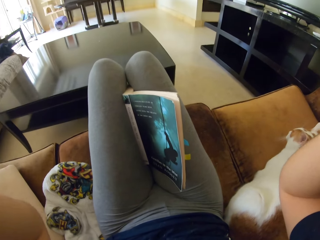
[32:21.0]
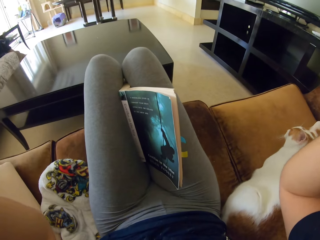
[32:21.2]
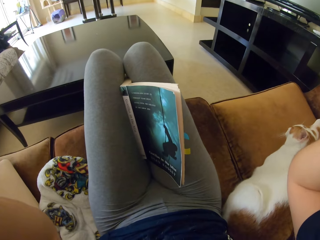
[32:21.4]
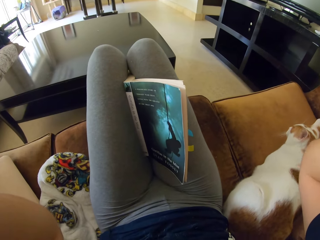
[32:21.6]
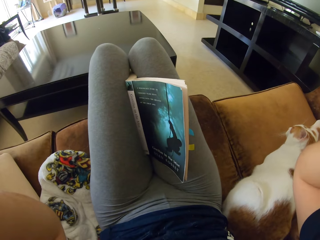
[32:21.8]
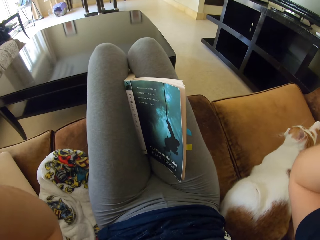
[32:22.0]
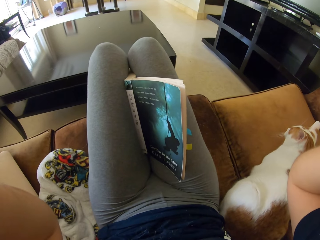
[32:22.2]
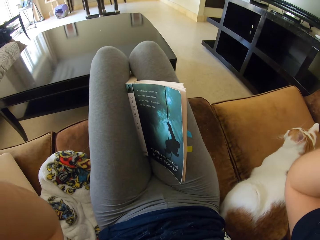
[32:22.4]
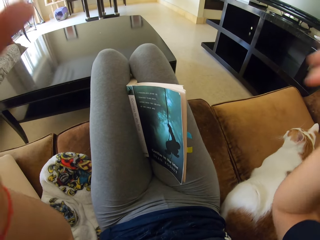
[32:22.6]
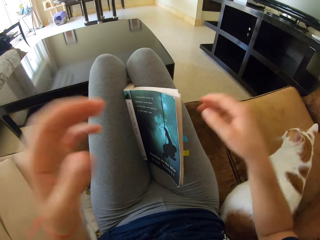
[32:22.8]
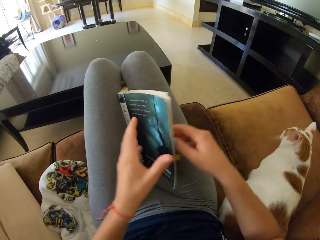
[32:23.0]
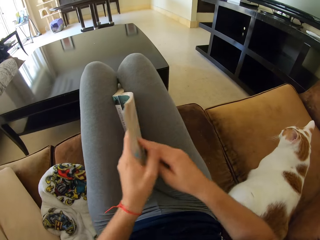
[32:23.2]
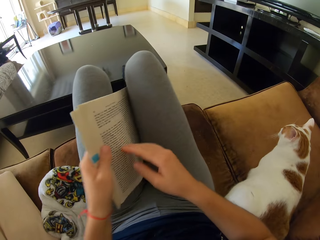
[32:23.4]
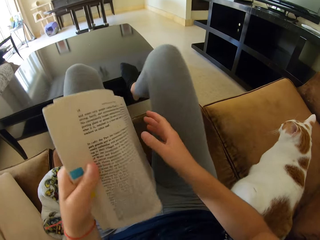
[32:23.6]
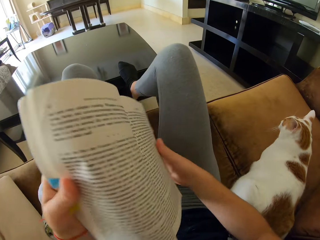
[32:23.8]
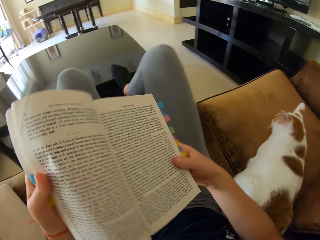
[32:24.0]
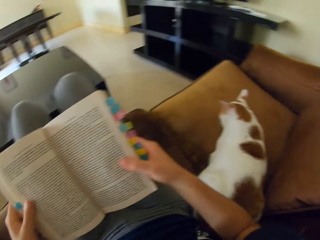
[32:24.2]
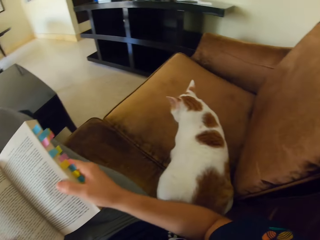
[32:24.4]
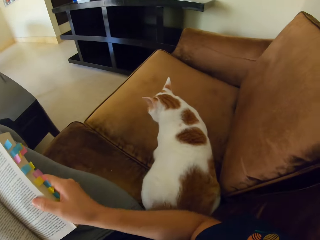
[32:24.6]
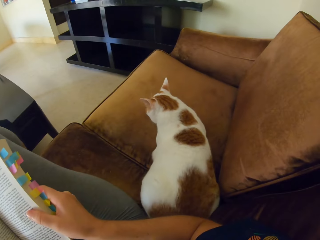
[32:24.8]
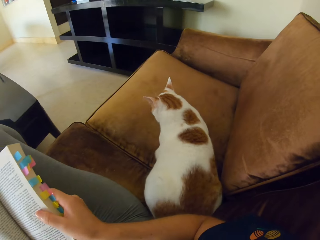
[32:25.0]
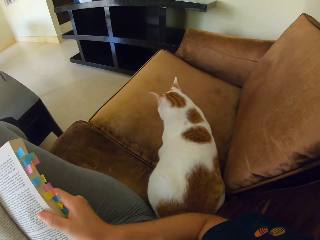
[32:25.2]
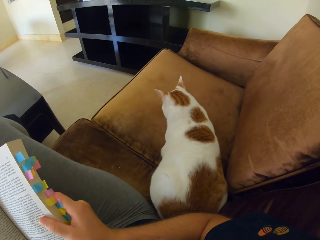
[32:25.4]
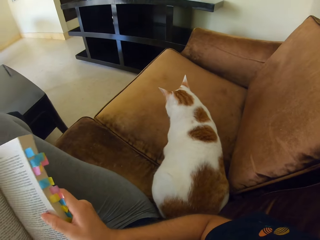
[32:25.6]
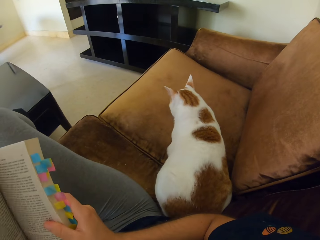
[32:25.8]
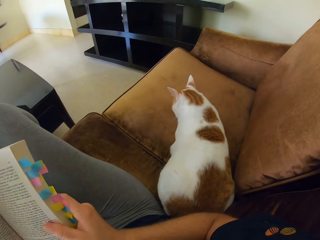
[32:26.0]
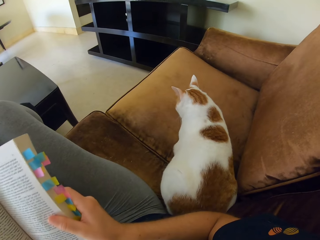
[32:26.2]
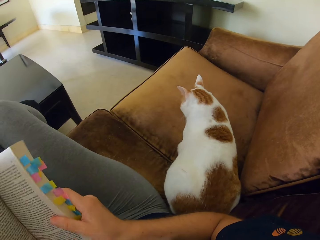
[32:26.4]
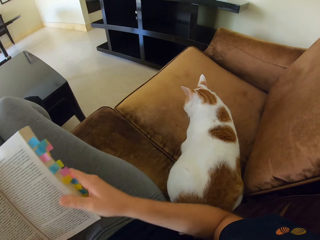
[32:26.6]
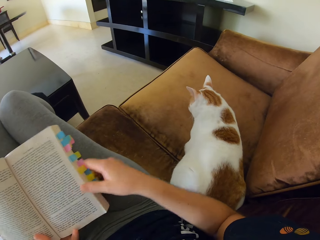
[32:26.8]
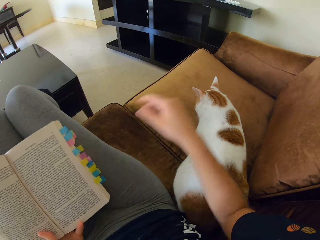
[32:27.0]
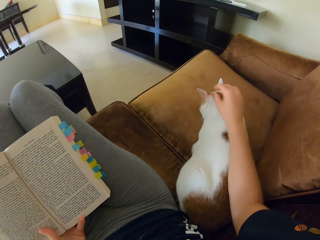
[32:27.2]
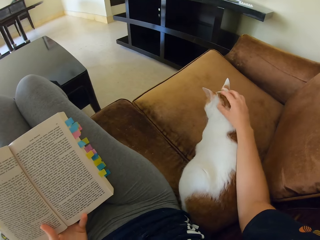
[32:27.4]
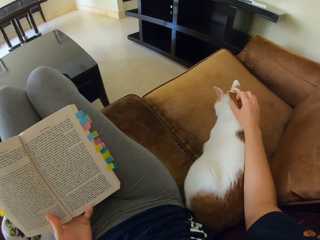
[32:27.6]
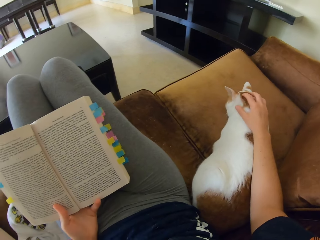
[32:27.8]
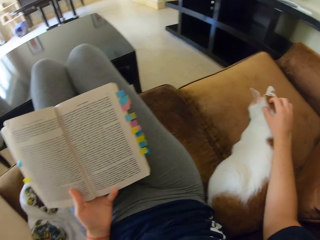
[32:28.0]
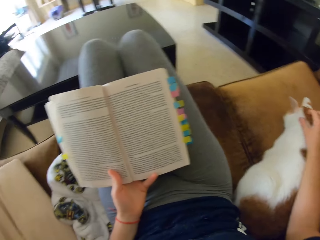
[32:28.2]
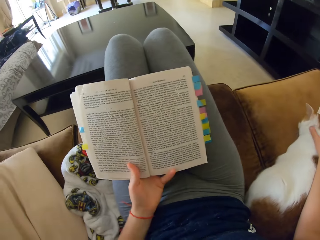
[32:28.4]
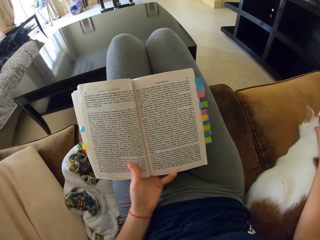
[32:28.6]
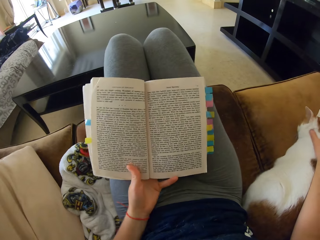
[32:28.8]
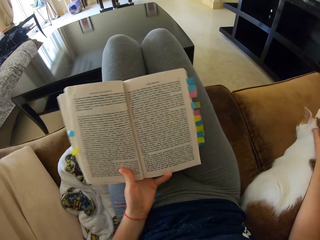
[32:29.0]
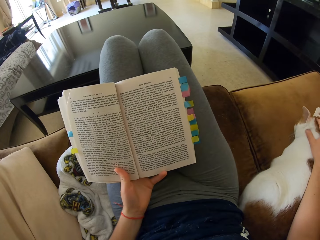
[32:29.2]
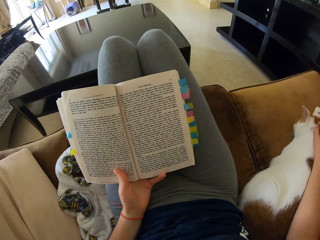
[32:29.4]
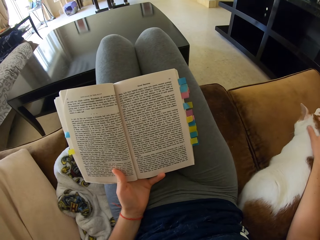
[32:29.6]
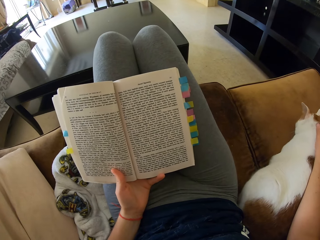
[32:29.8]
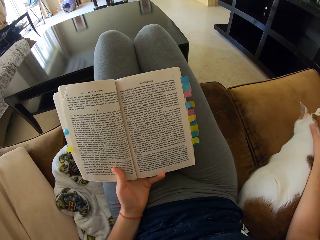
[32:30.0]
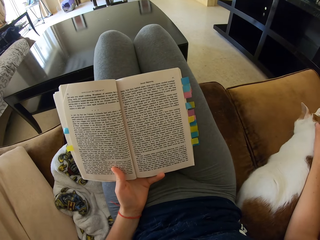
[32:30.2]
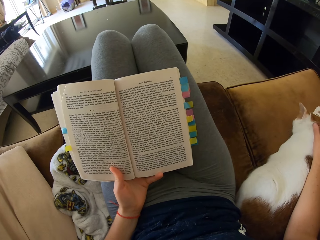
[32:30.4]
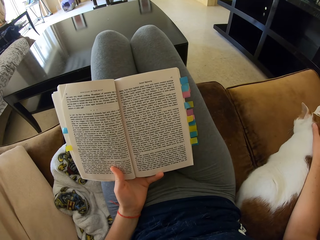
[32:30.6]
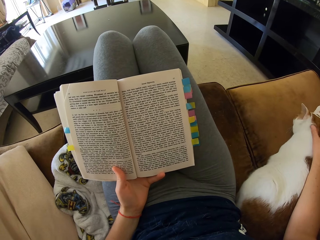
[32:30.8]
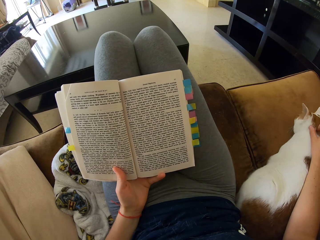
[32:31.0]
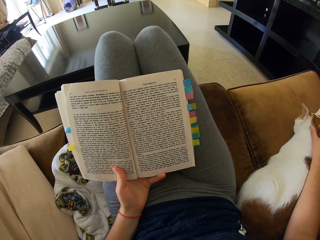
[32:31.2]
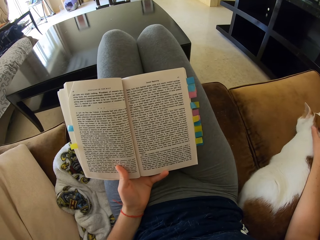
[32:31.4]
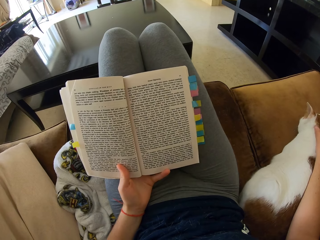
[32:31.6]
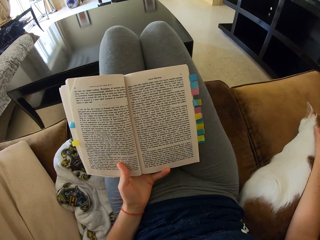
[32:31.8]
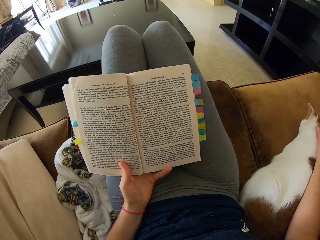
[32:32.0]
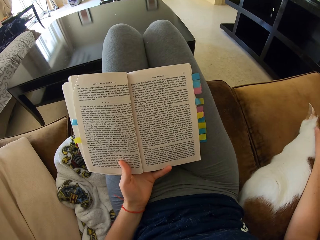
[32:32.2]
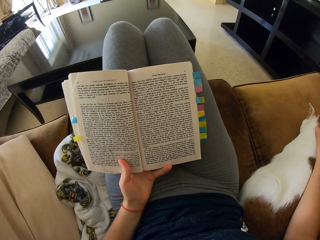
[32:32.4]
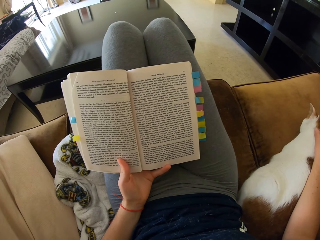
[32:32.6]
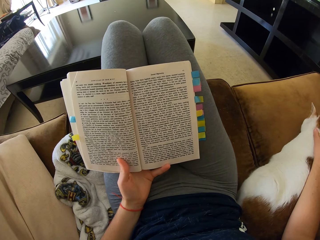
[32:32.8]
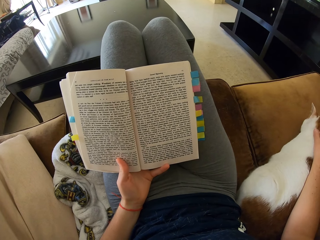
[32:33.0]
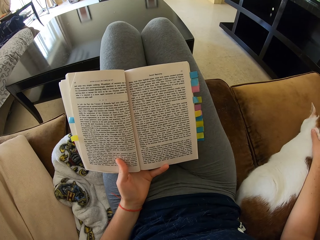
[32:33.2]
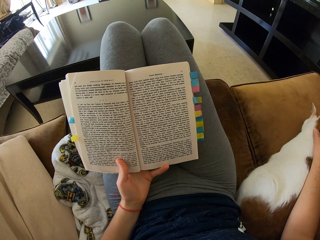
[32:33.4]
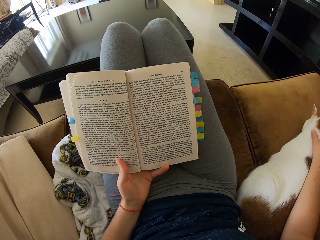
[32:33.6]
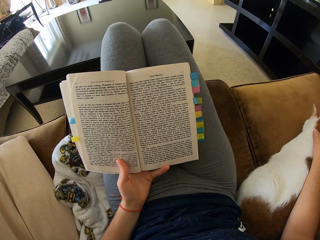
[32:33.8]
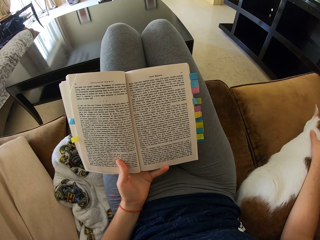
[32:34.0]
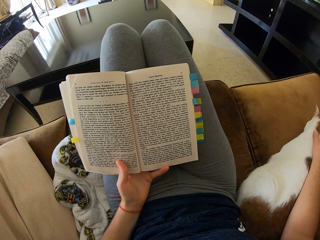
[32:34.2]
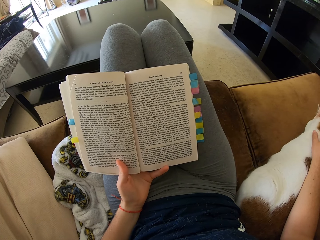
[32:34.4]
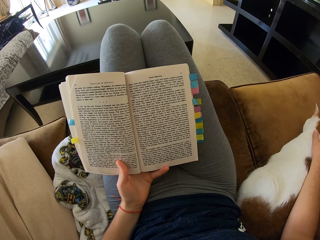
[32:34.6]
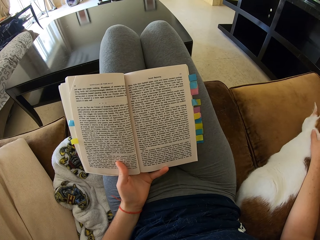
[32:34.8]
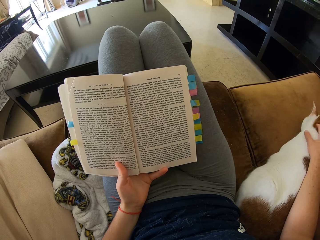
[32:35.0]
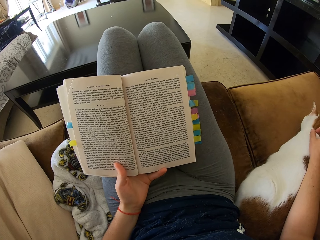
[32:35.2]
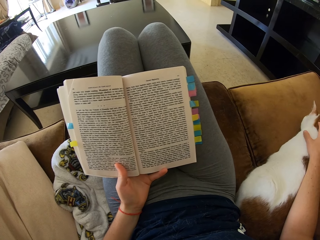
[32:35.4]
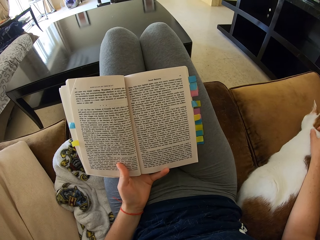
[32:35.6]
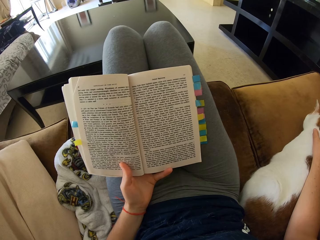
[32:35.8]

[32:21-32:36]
The camera wearer handles a camera. She takes the book from her thighs. She holds the book. She pets the cat on the sofa. She places the book on her lap. She reads the book on the sofa.

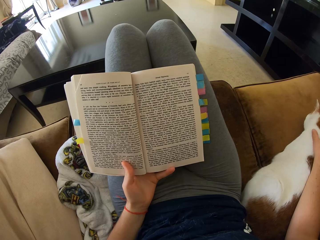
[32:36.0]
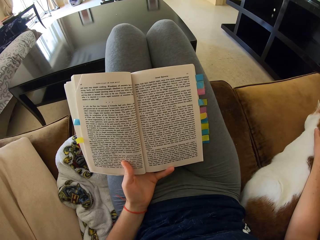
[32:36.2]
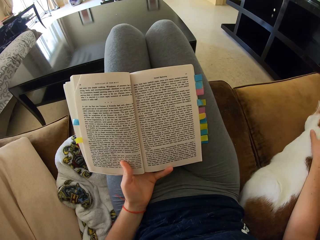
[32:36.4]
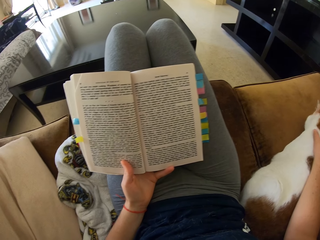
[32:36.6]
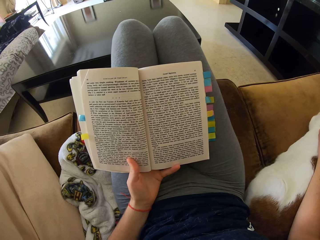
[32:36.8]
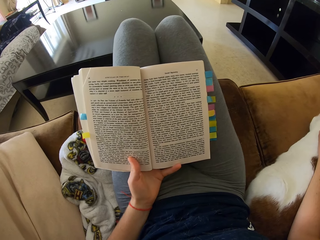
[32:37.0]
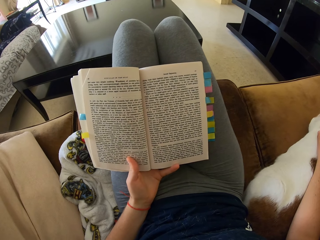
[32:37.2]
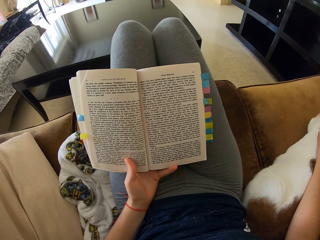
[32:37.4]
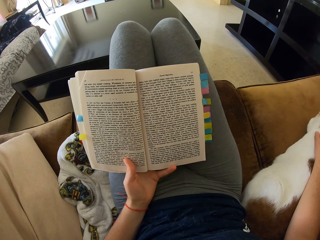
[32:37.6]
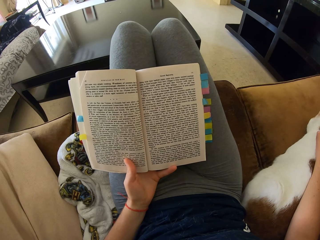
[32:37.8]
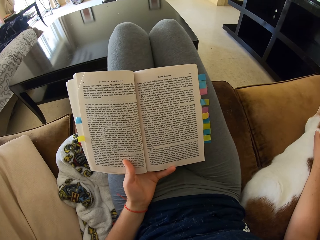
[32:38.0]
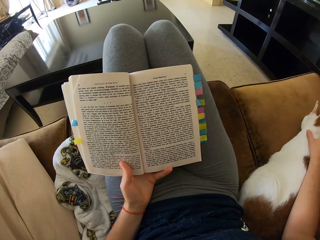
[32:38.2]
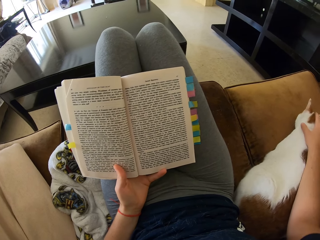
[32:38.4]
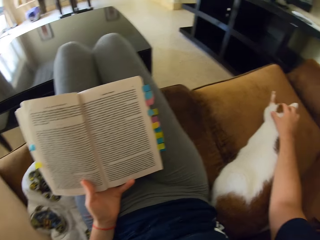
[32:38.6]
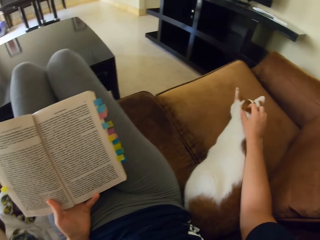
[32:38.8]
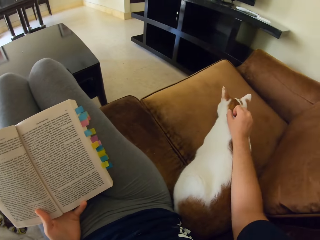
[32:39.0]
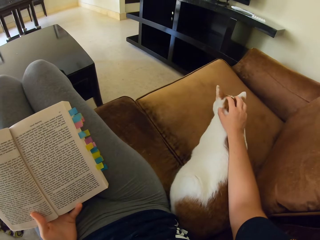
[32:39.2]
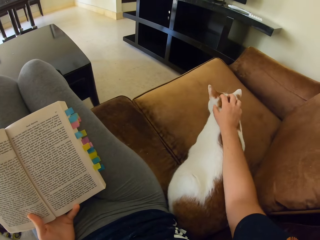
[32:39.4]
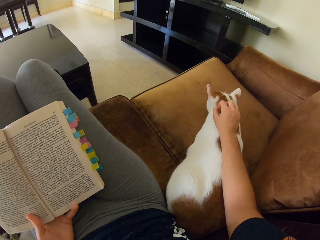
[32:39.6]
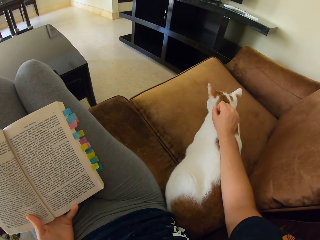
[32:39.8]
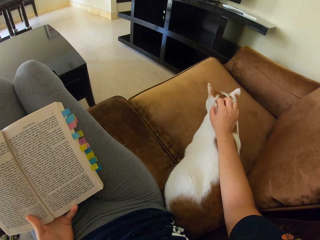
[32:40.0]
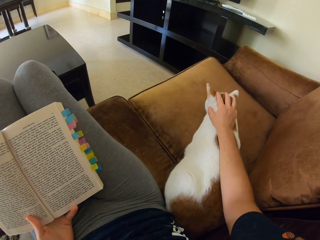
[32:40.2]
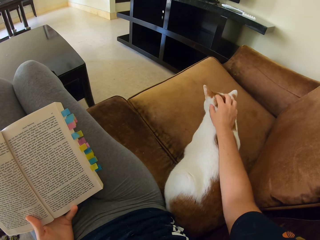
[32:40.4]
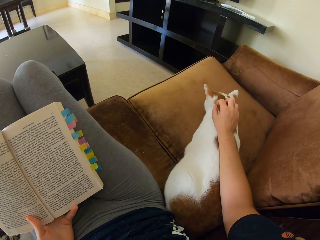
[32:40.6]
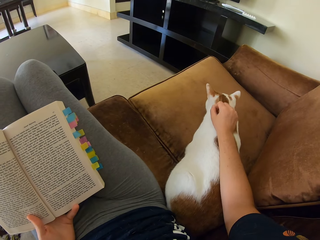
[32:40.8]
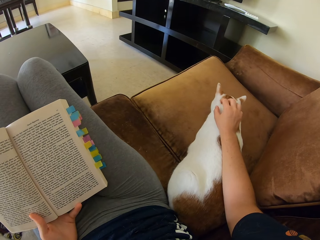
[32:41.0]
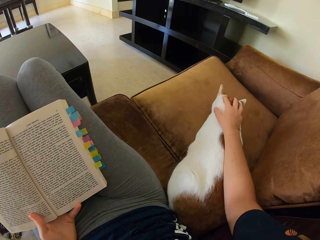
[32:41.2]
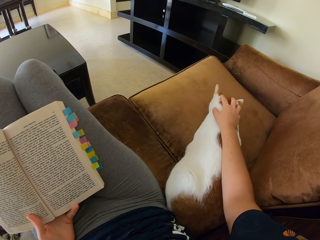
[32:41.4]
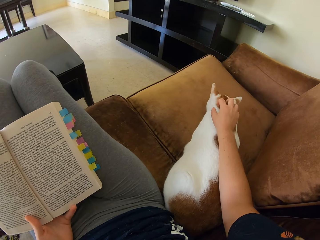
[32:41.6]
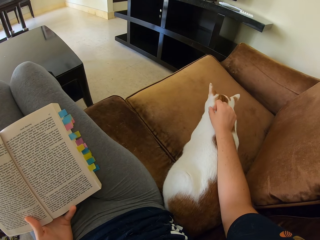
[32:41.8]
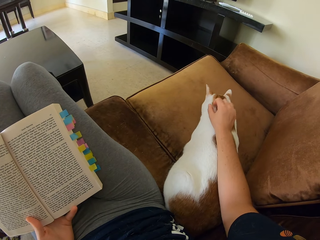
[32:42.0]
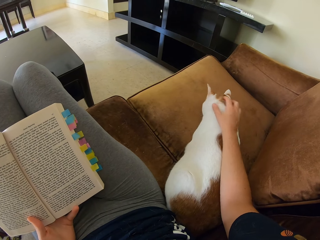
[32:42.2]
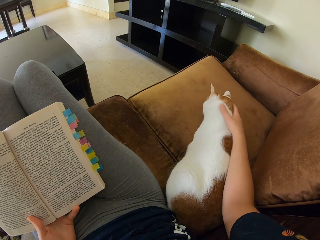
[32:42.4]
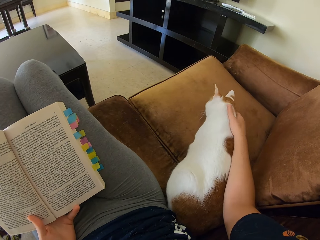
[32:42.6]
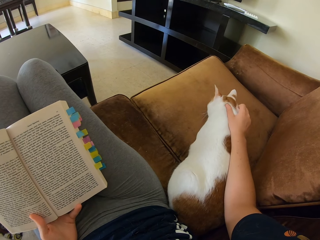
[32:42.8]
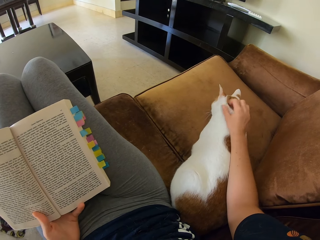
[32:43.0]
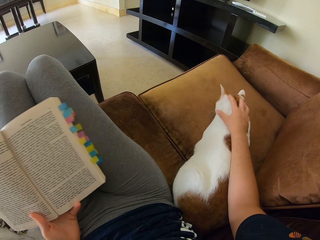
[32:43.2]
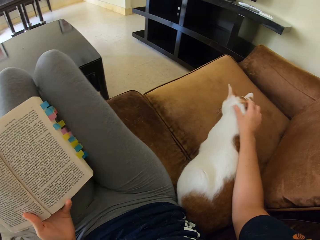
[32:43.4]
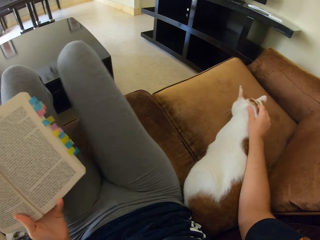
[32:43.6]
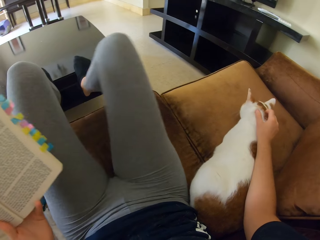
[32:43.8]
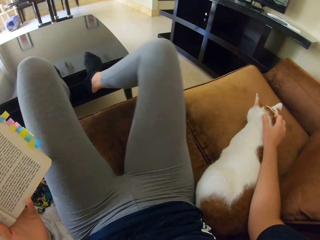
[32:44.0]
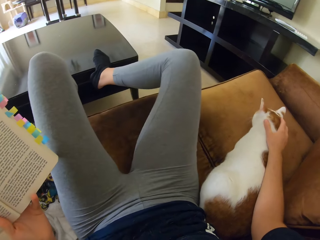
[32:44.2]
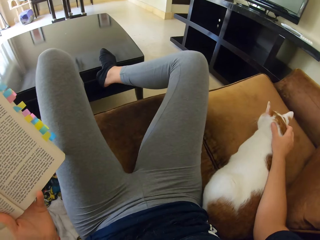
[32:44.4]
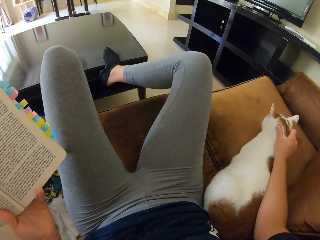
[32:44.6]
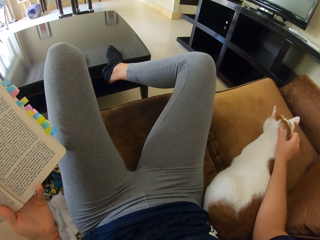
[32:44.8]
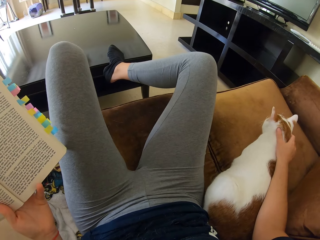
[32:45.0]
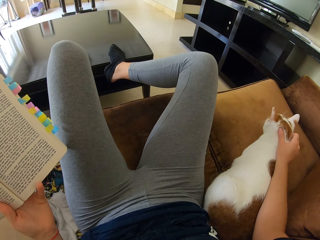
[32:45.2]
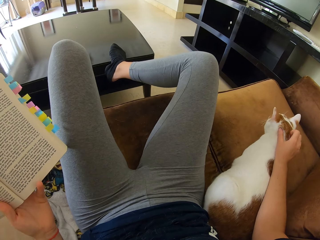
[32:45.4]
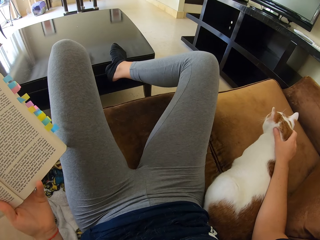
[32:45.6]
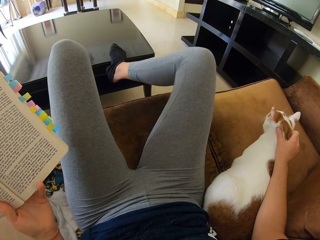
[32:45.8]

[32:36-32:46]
The camera wearer pets the cat on the sofa. They lift a book.
